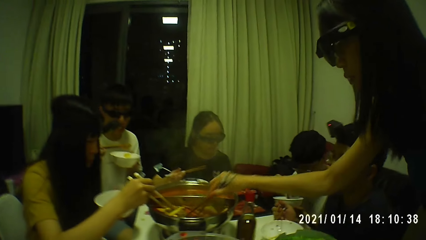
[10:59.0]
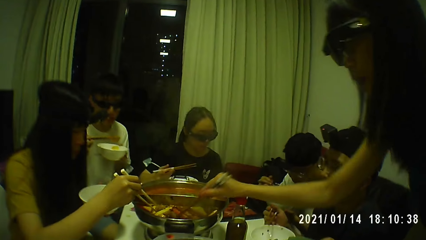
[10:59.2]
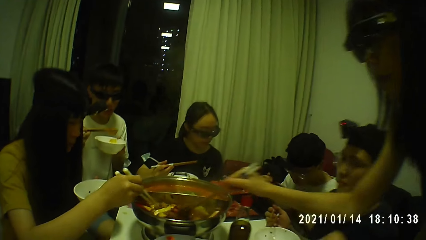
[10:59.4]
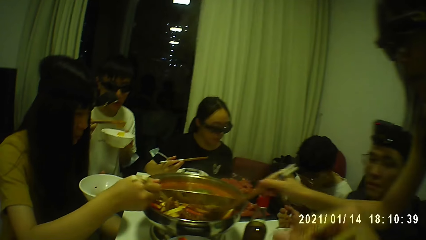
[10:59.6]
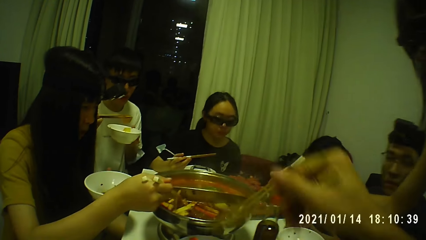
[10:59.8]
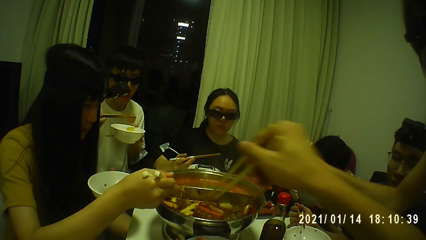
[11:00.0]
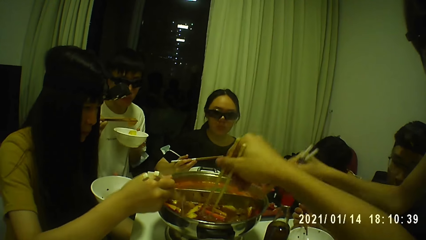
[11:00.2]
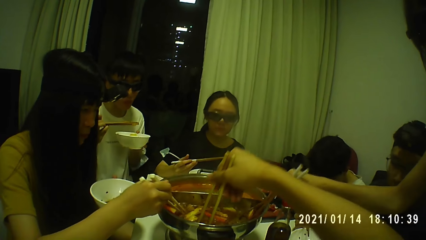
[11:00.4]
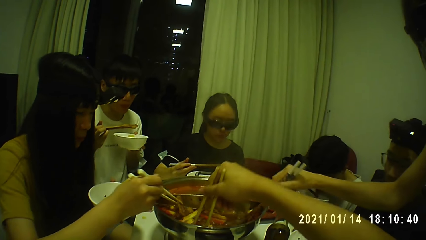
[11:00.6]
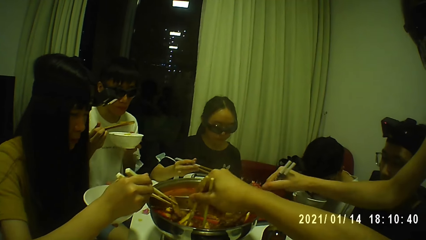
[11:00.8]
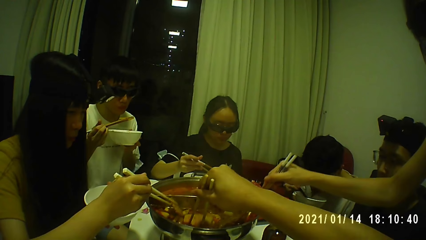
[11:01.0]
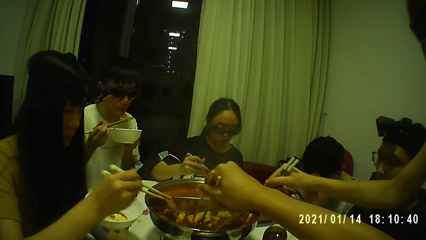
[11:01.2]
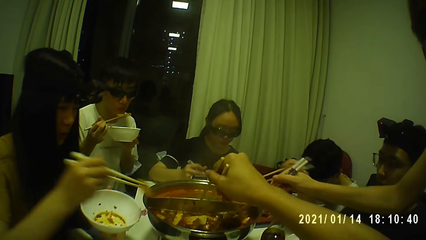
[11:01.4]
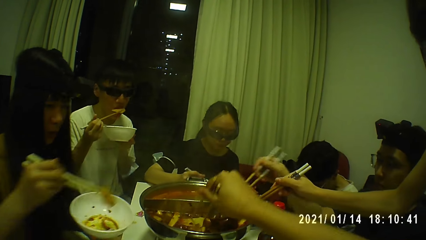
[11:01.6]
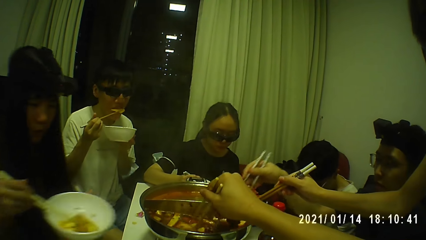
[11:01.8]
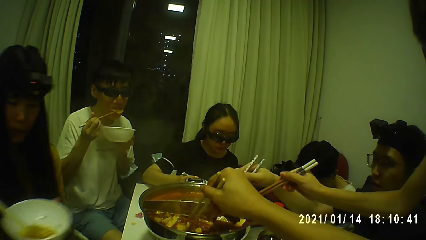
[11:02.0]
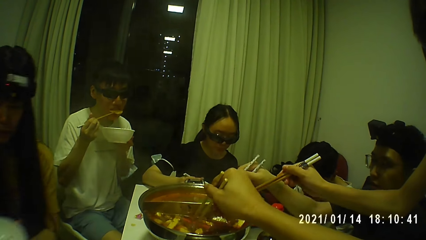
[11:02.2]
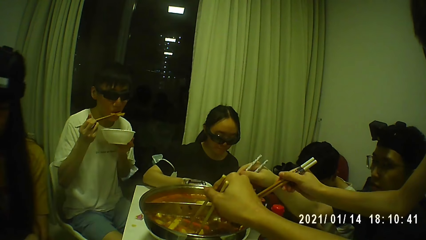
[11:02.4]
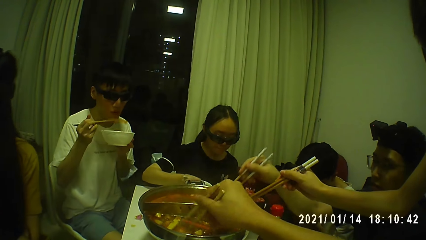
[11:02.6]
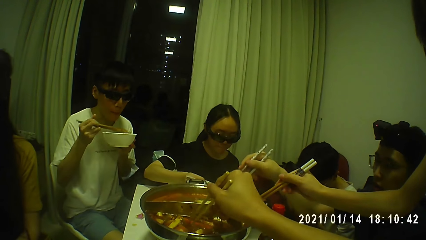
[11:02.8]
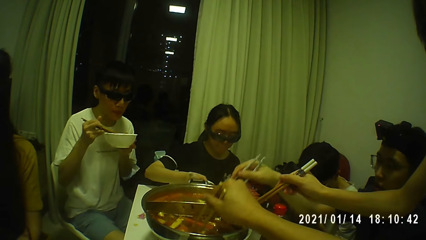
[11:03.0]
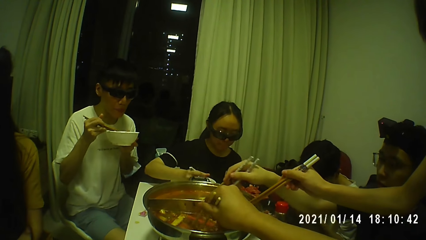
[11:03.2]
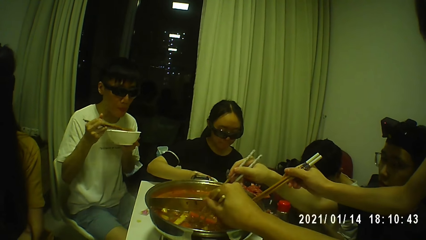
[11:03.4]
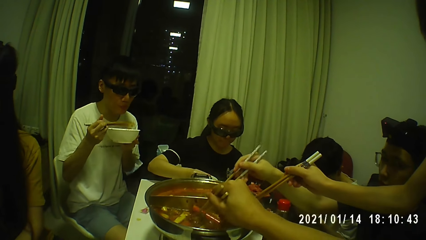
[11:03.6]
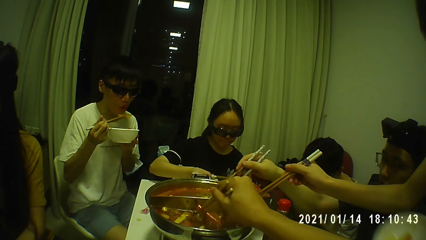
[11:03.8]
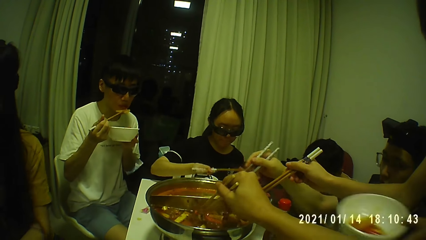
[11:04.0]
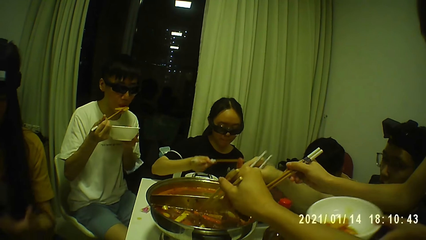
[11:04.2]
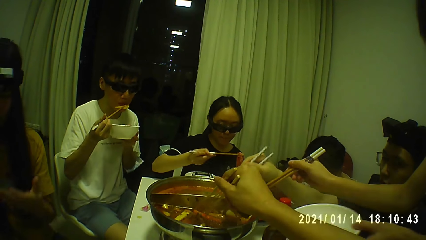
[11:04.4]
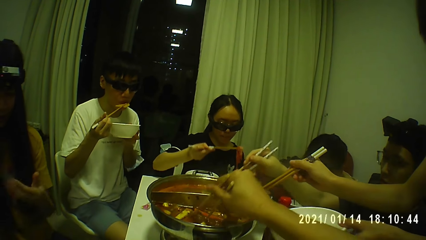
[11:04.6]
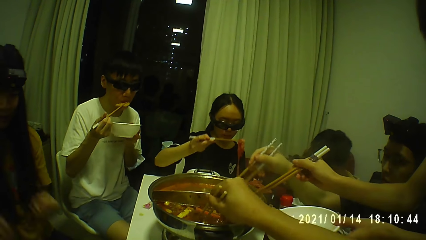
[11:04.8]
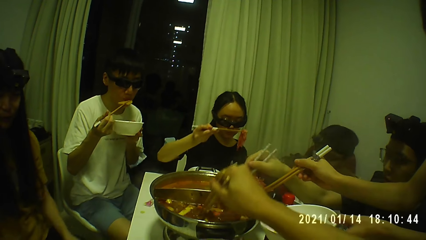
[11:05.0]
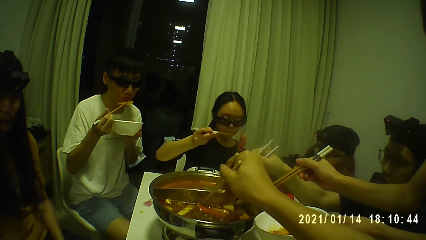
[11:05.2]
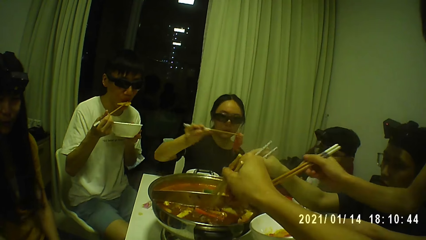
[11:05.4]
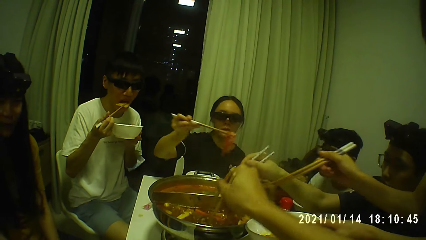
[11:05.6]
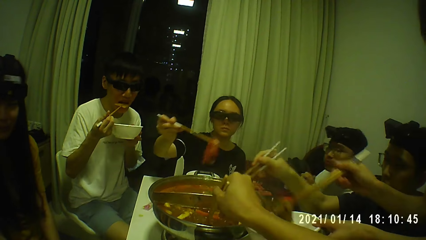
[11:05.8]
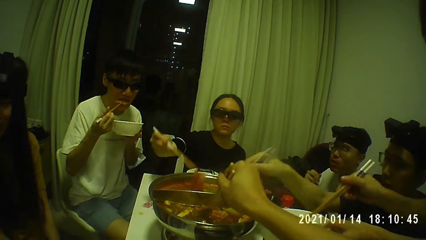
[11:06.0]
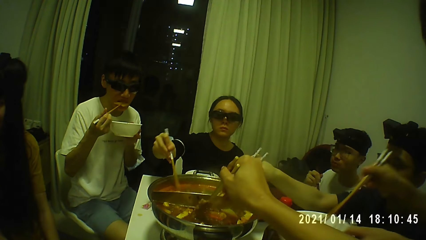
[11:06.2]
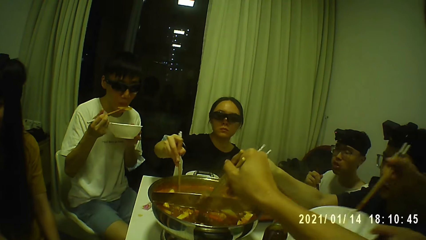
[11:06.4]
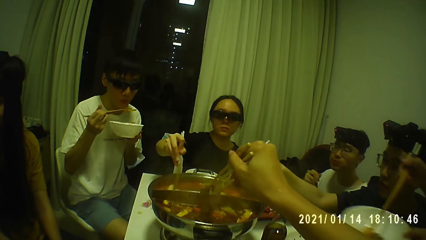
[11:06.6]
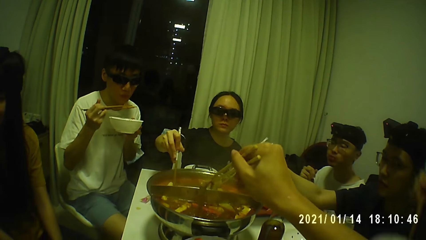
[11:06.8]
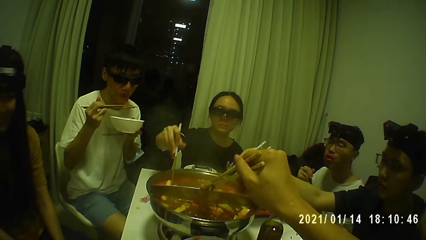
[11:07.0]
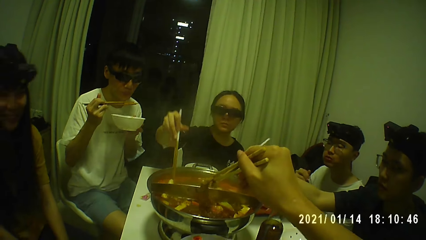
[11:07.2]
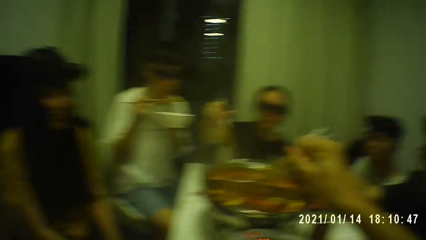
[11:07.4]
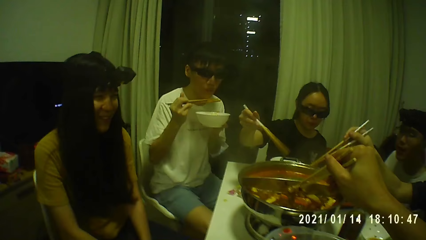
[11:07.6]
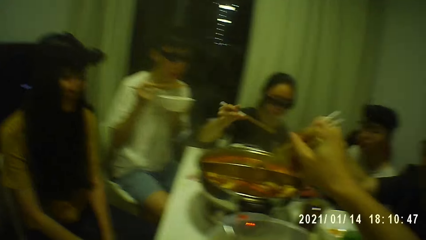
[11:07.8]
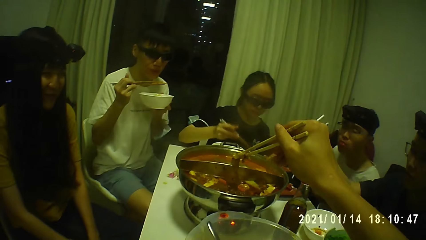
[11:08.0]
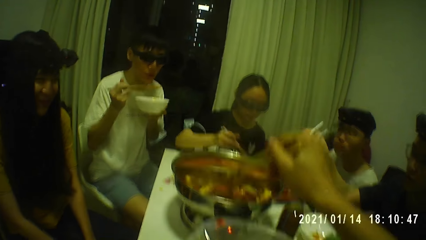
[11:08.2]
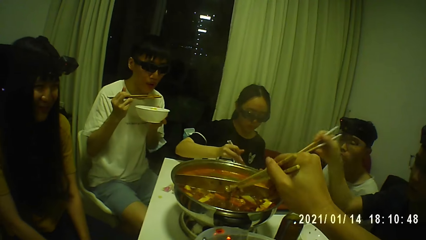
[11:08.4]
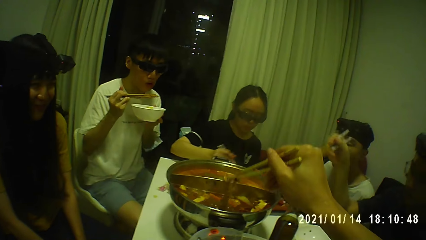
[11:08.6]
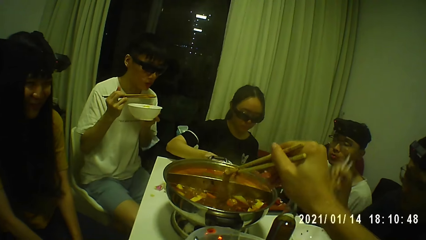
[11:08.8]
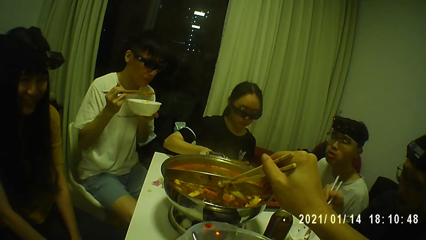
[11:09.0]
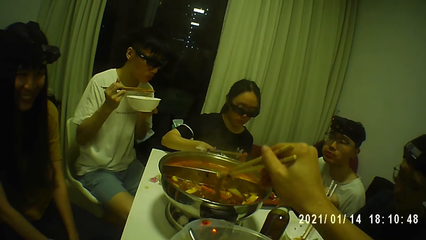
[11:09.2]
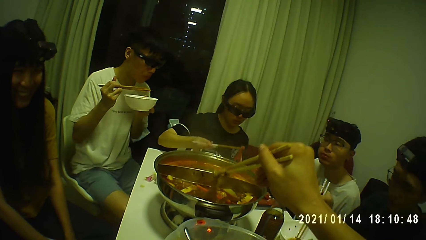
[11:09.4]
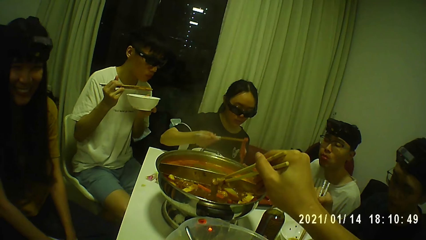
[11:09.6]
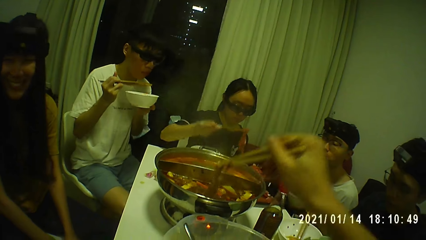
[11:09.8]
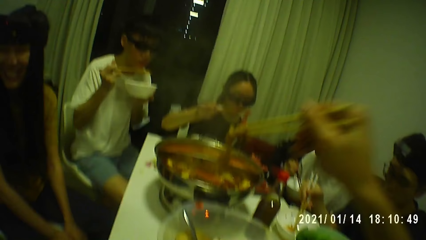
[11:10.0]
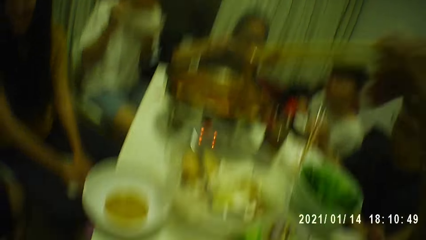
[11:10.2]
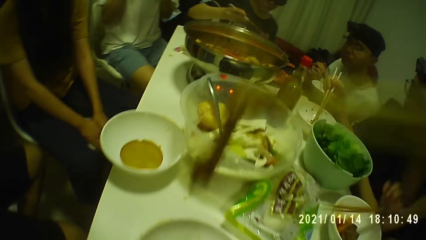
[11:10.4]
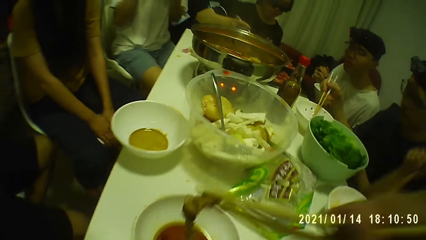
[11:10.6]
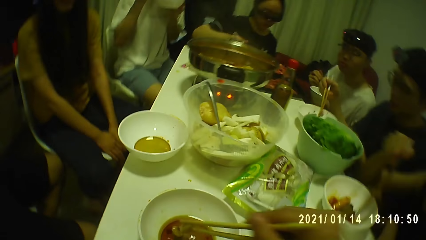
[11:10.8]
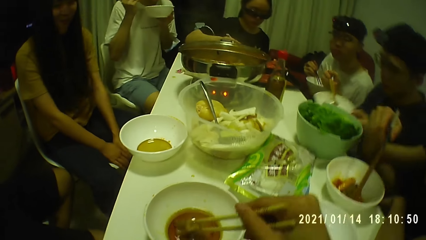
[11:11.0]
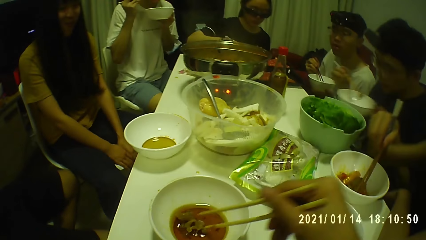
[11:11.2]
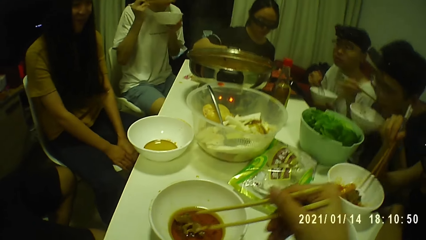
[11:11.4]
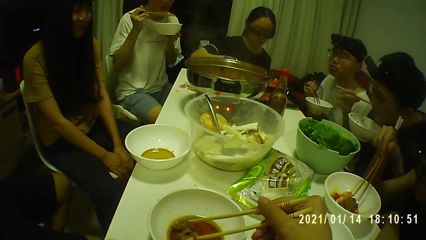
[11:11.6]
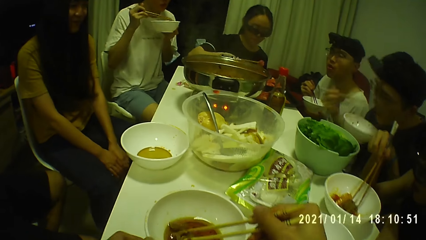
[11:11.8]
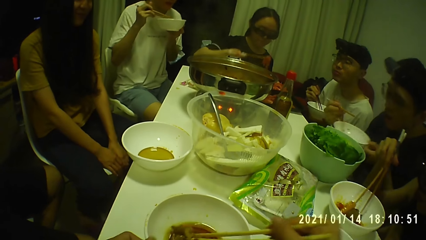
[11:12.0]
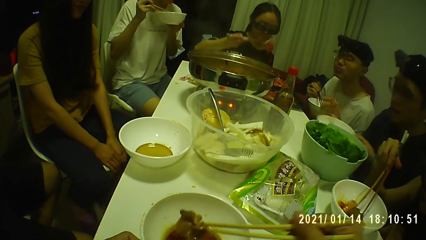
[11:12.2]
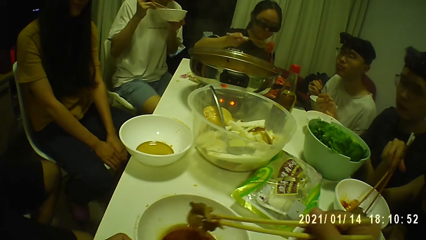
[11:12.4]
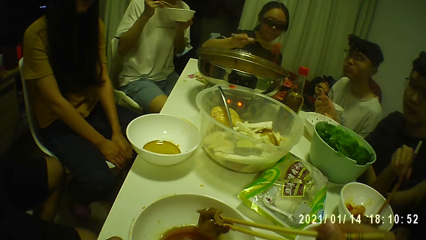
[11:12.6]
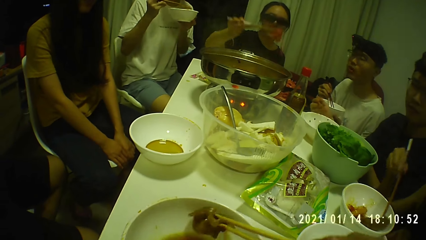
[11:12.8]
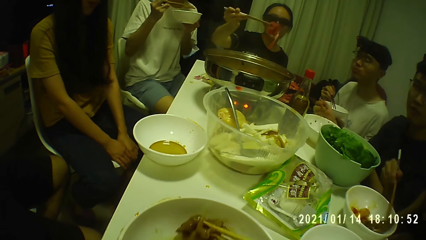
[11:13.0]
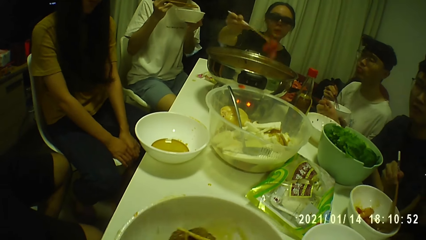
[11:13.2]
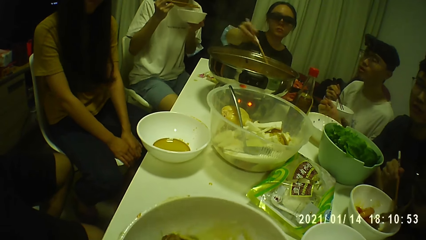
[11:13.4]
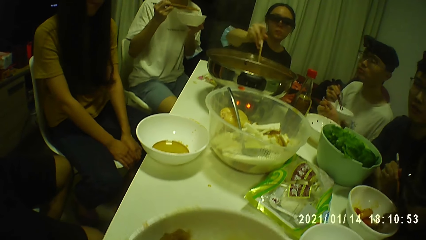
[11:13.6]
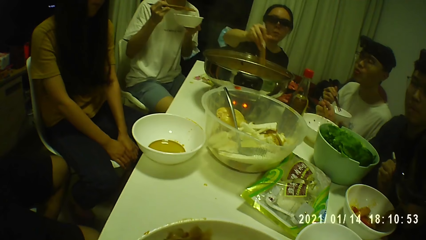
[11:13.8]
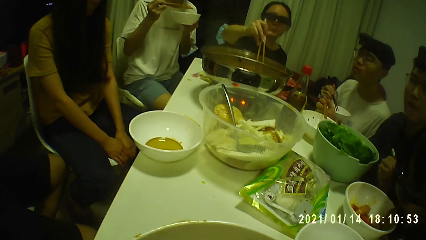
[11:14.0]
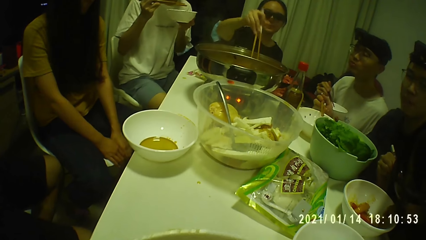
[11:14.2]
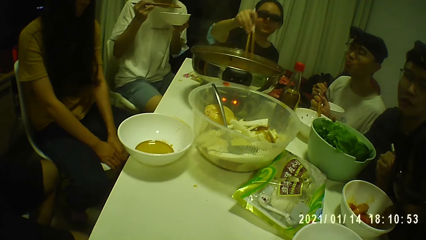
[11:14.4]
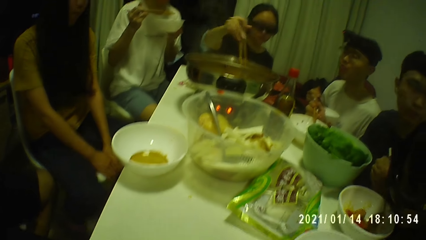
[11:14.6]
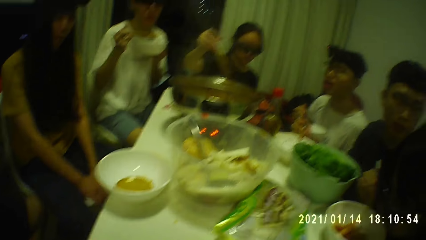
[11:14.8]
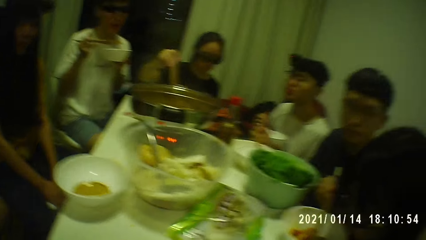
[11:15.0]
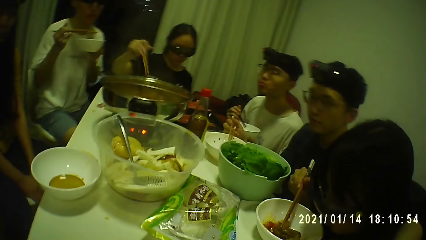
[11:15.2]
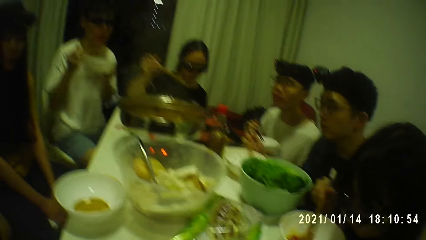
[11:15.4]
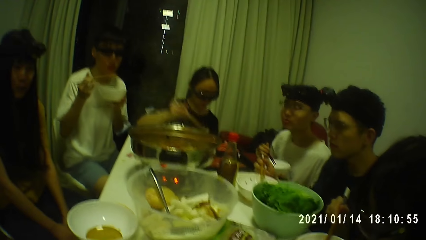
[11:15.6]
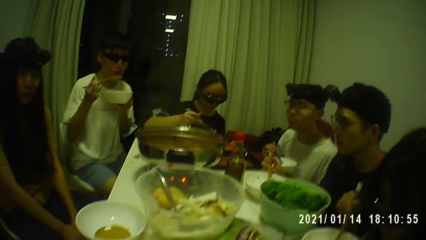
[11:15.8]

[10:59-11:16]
A woman picks meat from the pot on the table with the chopsticks in her right hand. A man puts meat in his mouth with chopsticks in his right hand. The camera wearer moves meat in the pot with the chopsticks in his right hand. Another woman picks meat from a tray on the table with chopsticks in her right hand. A third woman drops the meat in the plate in her left hand with the chopsticks in her right hand. Another man bites from the potato in the chopsticks in his right hand. A third man picks meat from the pot on the table with the chopsticks in his right hand. The camera wearer picks meat from the pot on the table with the chopsticks in his right hand. The second man bites from the potato in the chopsticks in his right hand. The first woman drops the meat in the plate in her left hand with the chopsticks in her right hand. The second woman drops the meat in the pot on the table with the chopsticks in her right hand. The second woman picks meat from the tray on the table with chopsticks in her right hand. The third man drops the meat in the plate on the table with the chopsticks in his right hand. The third man picks the meat from the plate on the table with chopsticks in his right hand. The first woman picks the chopsticks from the plate on the table with her right hand. The camera wearer drops the meat in the plate on the table with the chopsticks in his right hand. The third man picks the plate from the table with his left hand. The third man puts the meat in his mouth with the chopsticks in his right hand. The first woman picks meat from the plate on the table with chopsticks in her right hand. The camera wearer picks the meat from the plate on the table with the chopsticks in his right hand. He picks the plate from the table with his left hand. The third man drops the plate on the table with his left hand. The second woman drops the meat in the pot on the table with the chopsticks in her right hand. The first woman bites from the meat in the chopsticks in her right hand. The camera wearer puts the meat in his mouth with the chopsticks in his right hand.
